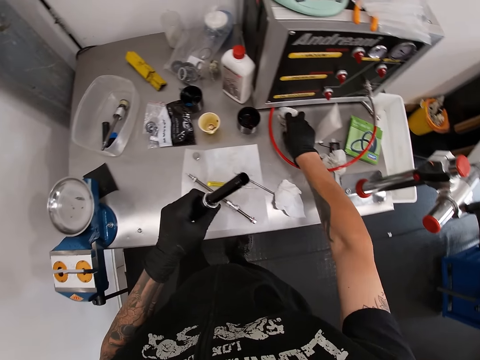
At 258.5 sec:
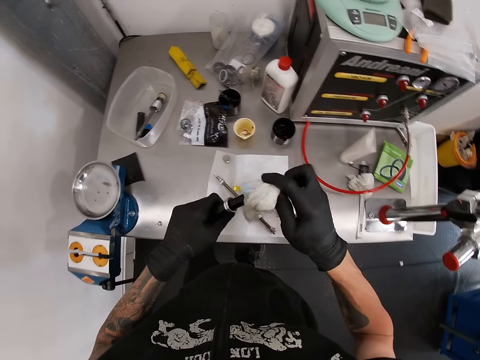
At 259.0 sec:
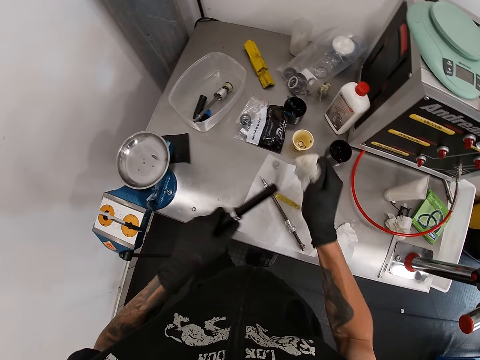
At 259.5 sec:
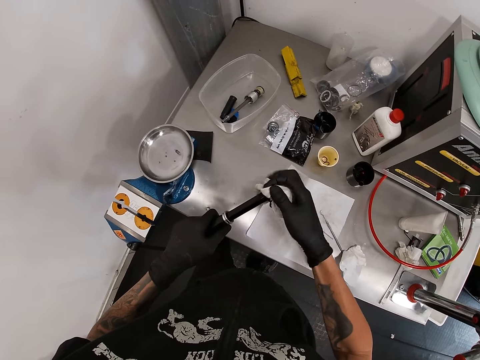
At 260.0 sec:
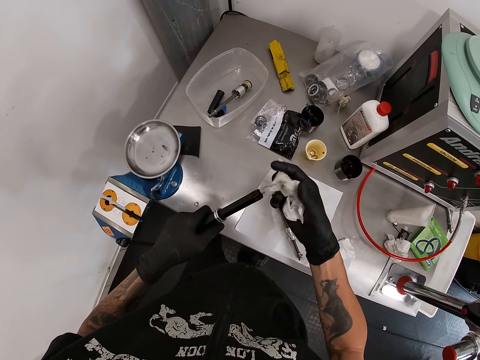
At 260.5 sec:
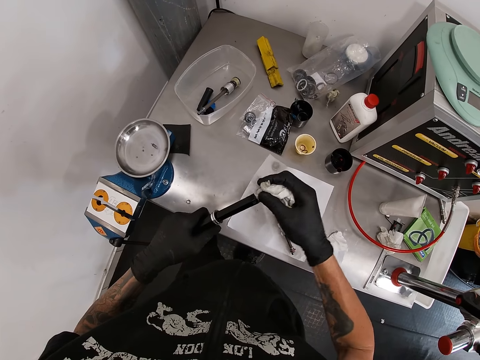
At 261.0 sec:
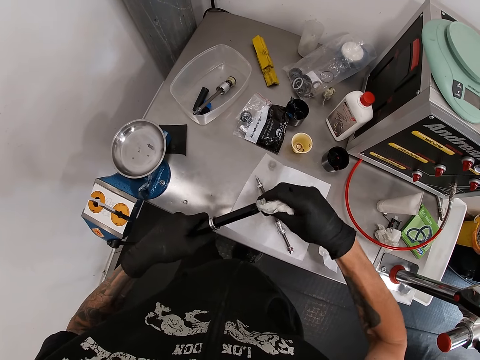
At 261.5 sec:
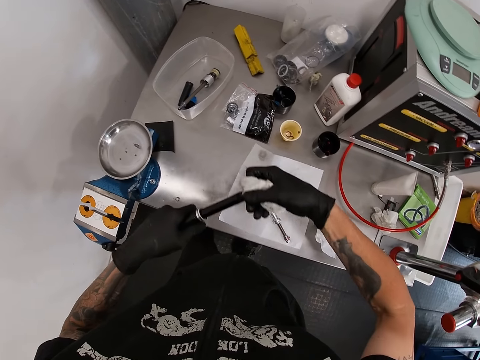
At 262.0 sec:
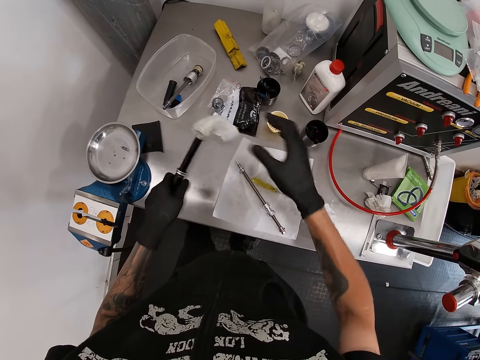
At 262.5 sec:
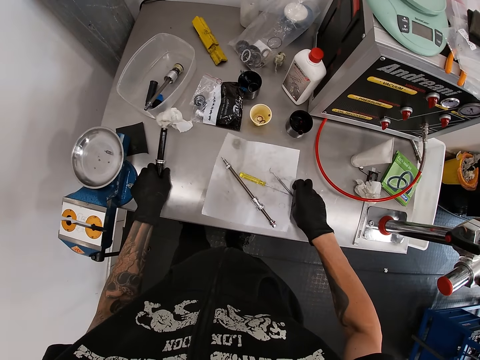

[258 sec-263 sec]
The camera wearer picks up the tissue paper from the work bench with his right hand. He cleans the metal tube or torch with the tissue in his right hand. He puts the tissue paper in the torch. He drops the metal tube with the tissue in it on the work bench with his left hand.

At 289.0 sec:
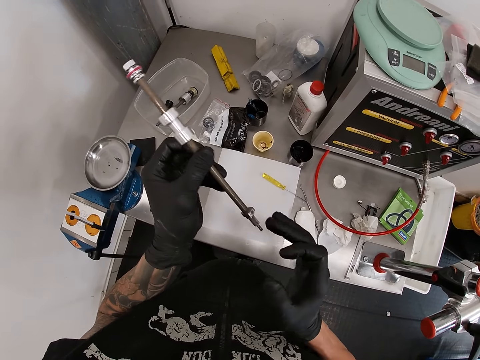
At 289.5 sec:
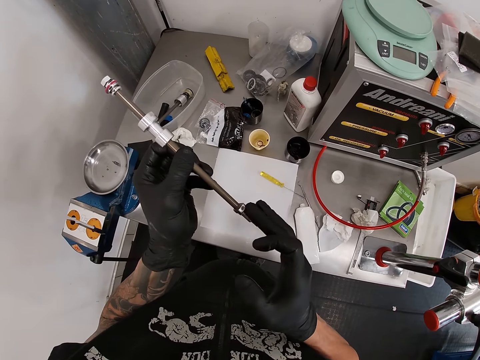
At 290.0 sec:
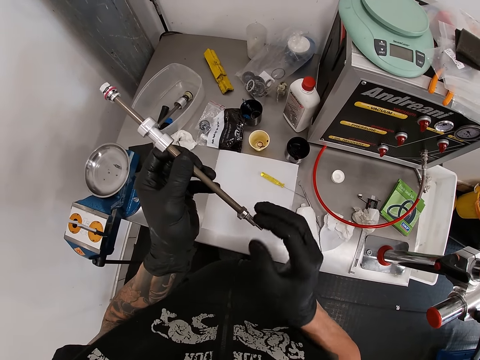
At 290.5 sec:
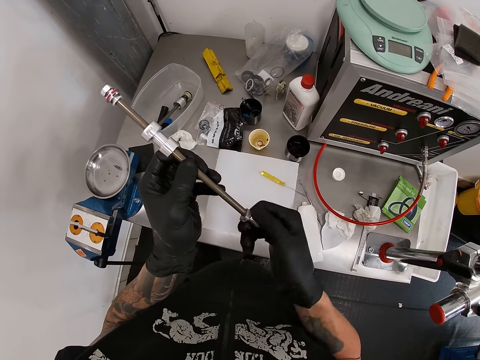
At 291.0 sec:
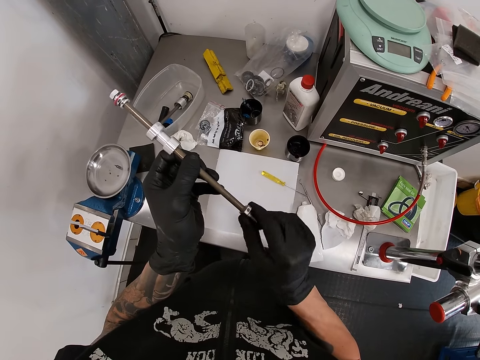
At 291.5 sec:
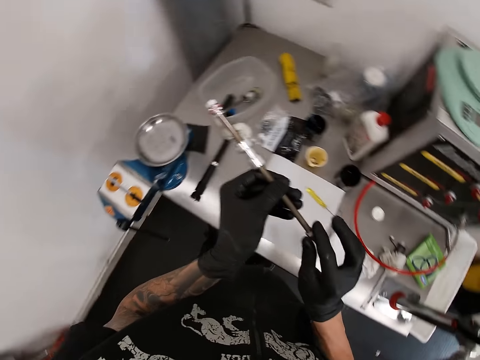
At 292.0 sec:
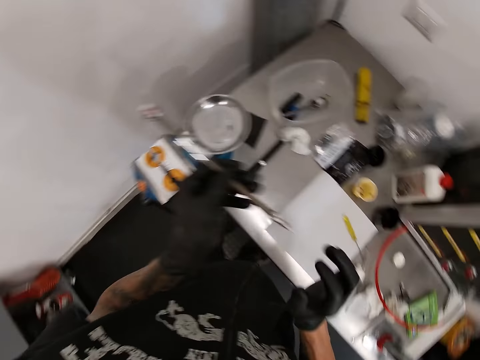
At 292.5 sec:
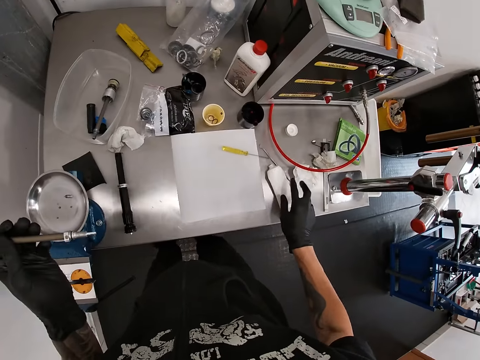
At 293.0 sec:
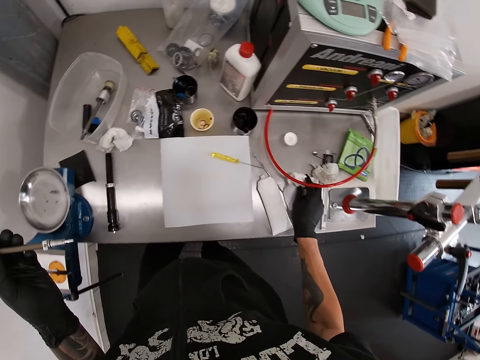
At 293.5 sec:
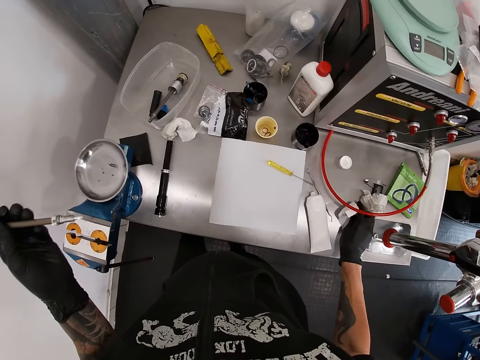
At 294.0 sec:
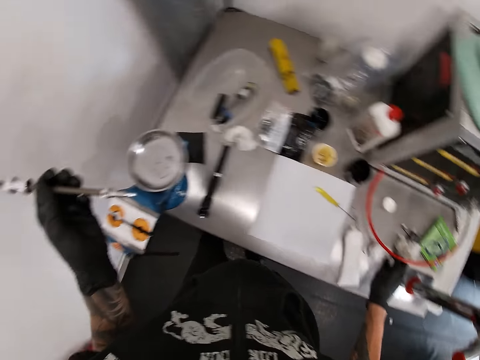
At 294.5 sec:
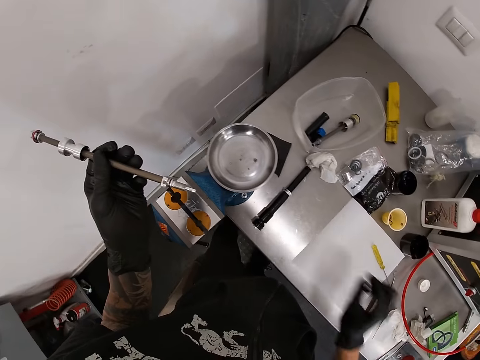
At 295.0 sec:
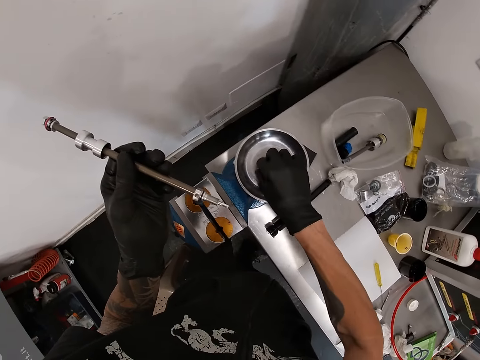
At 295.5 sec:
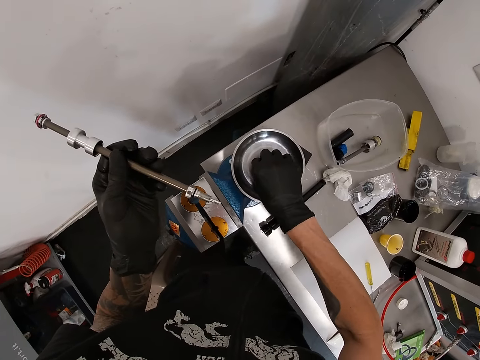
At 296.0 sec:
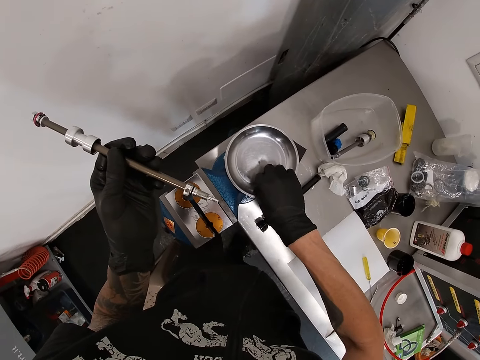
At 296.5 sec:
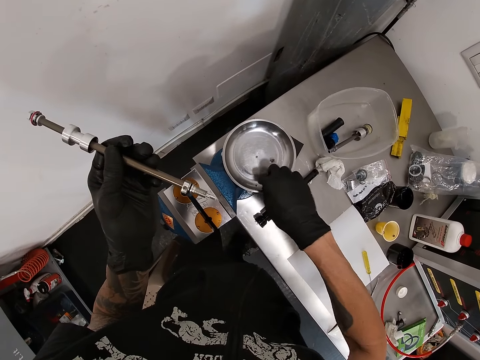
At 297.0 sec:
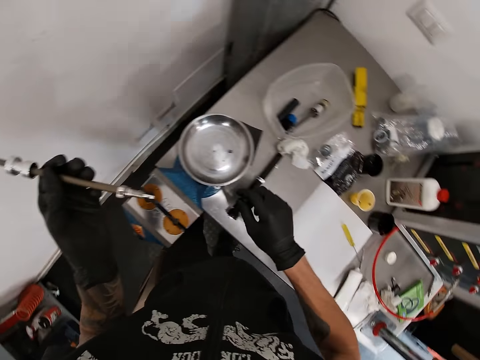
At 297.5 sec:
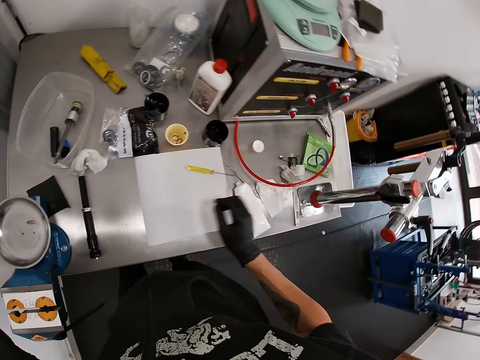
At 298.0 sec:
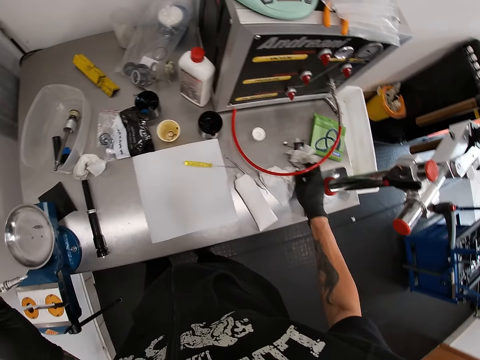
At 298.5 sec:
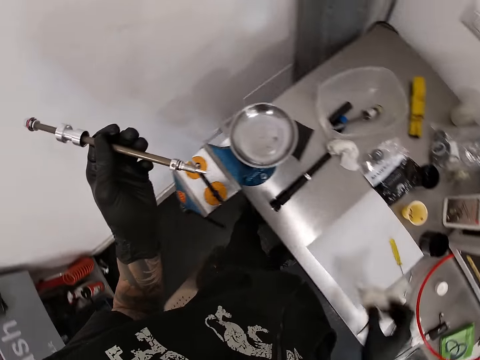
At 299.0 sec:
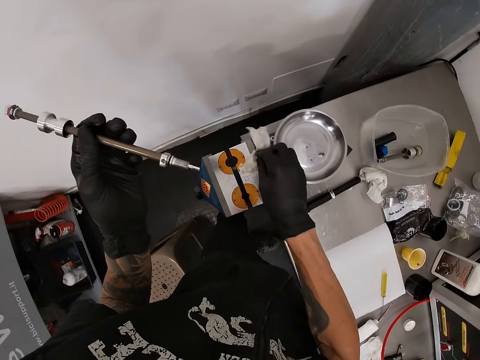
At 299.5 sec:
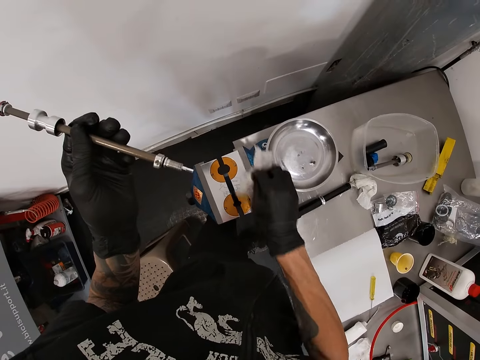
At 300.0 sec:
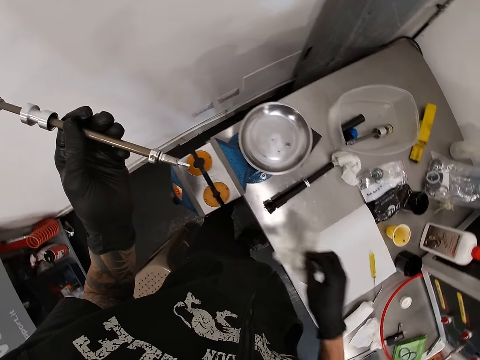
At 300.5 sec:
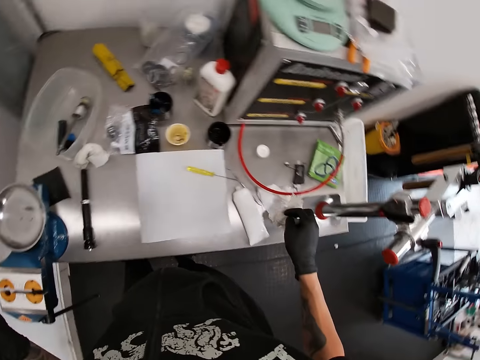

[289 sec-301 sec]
The camera wearer rubs anti-seize lube on the body part of the suspension shock pump with his right hand. He rubs a piece of toilet paper on the table with his right hand. He wipes the hand on the serviette. He picks up a screw with his right hand from a plate. He moves the metal on the plate. He leaves the screw with his right hand from the plate. He picks up a tissue with his right hand from the table. He cleans a weighing balance with the tissue in his right hand. He wipes the table.

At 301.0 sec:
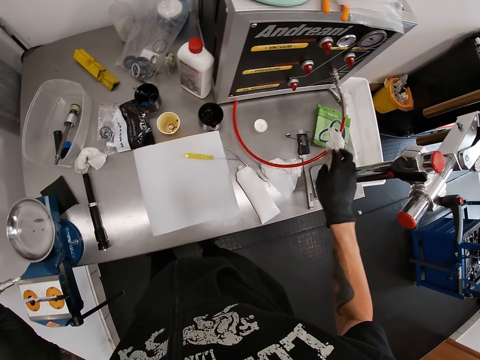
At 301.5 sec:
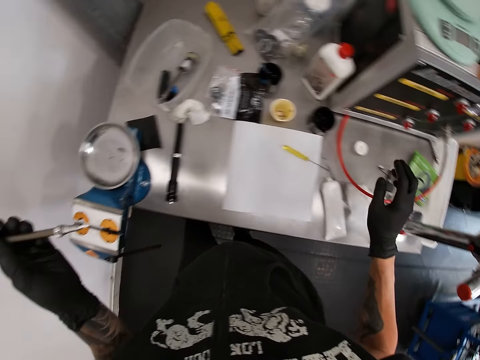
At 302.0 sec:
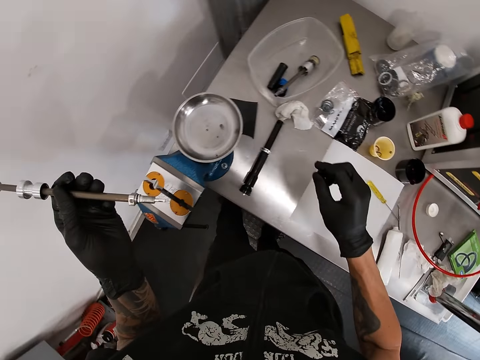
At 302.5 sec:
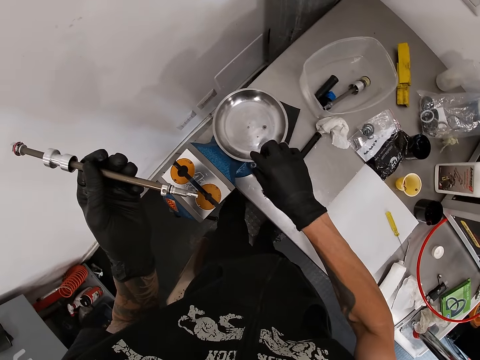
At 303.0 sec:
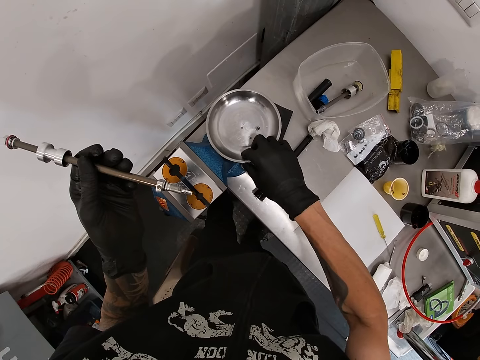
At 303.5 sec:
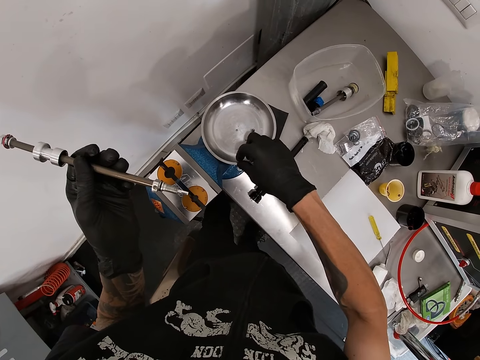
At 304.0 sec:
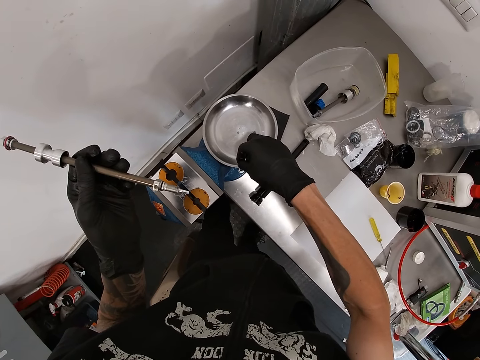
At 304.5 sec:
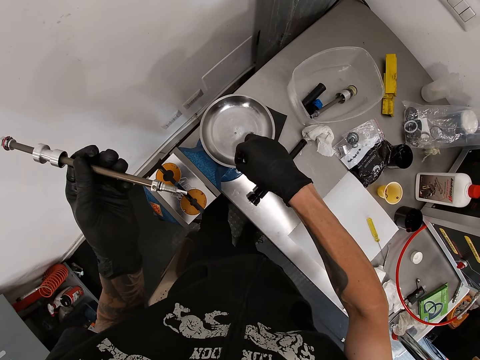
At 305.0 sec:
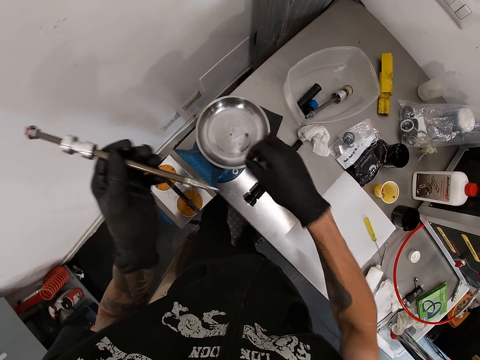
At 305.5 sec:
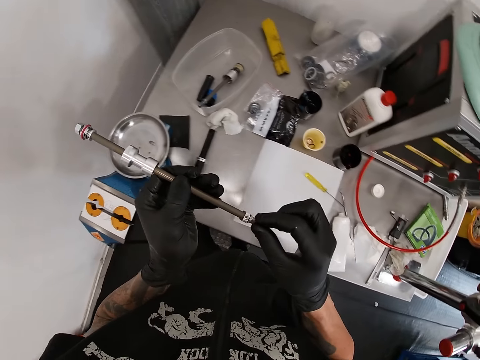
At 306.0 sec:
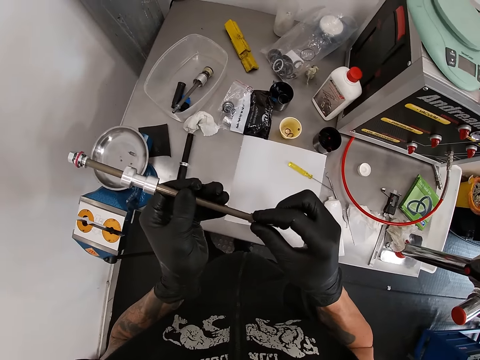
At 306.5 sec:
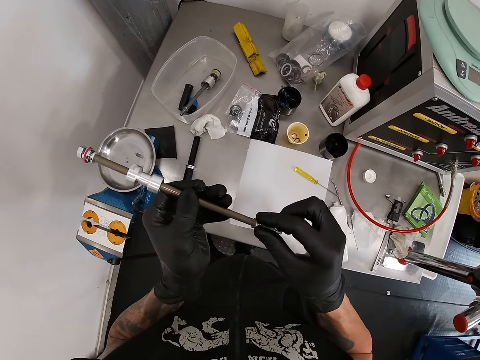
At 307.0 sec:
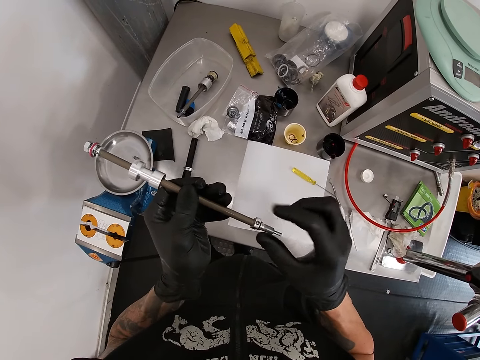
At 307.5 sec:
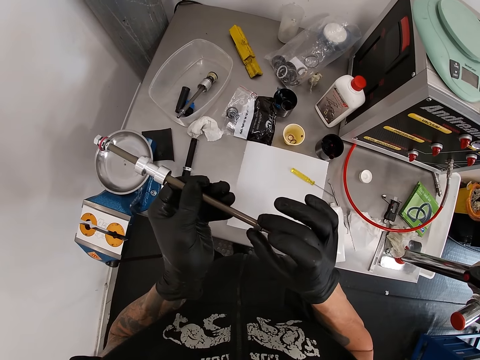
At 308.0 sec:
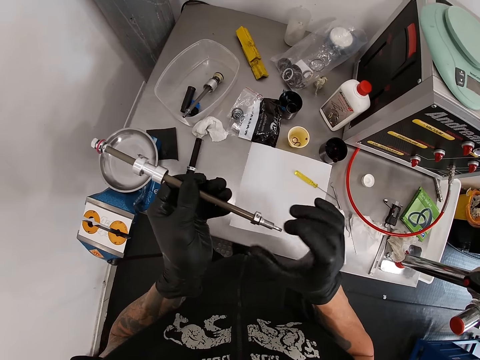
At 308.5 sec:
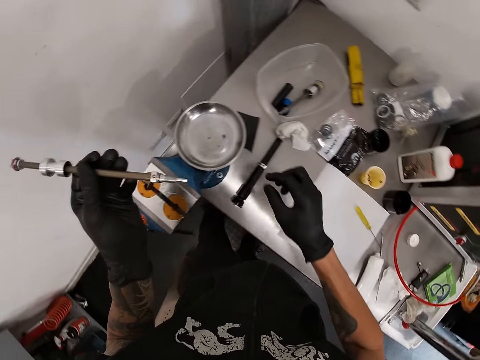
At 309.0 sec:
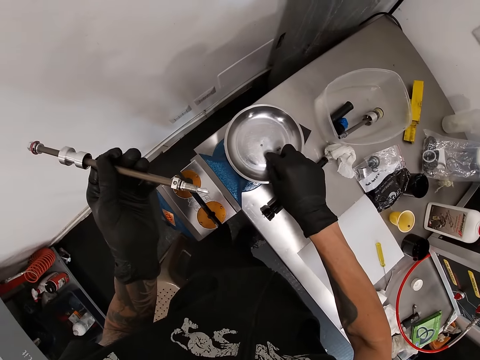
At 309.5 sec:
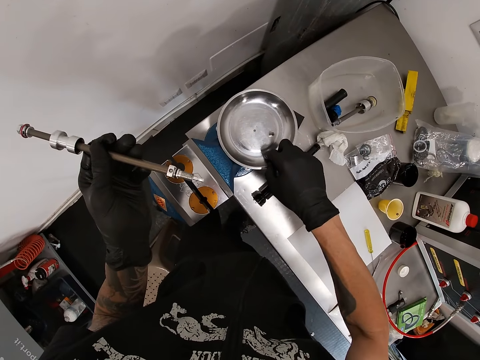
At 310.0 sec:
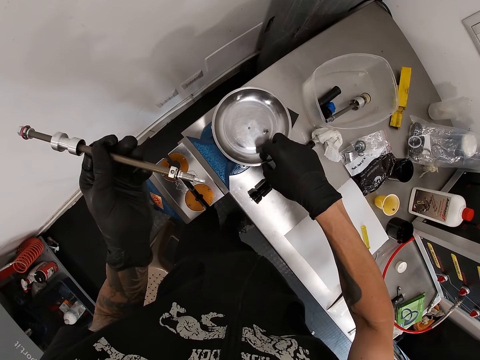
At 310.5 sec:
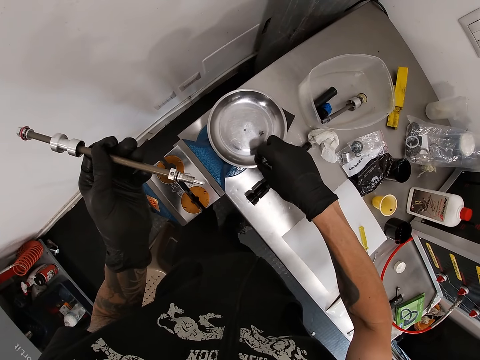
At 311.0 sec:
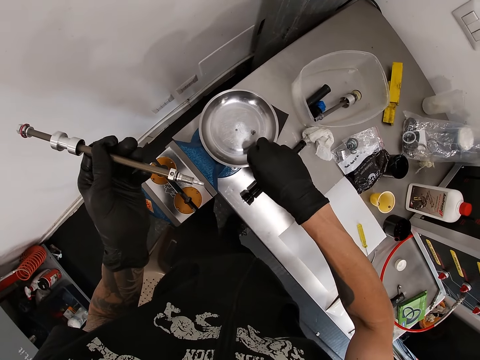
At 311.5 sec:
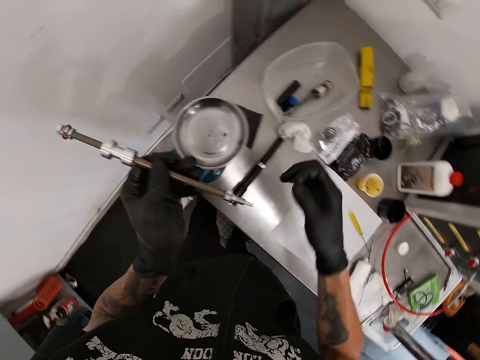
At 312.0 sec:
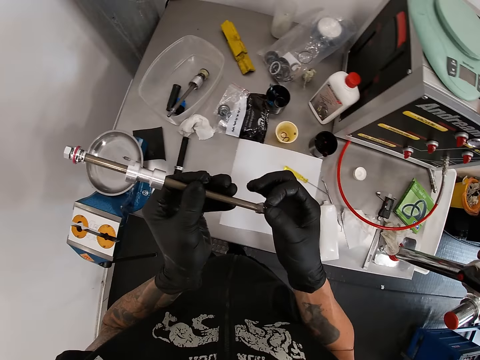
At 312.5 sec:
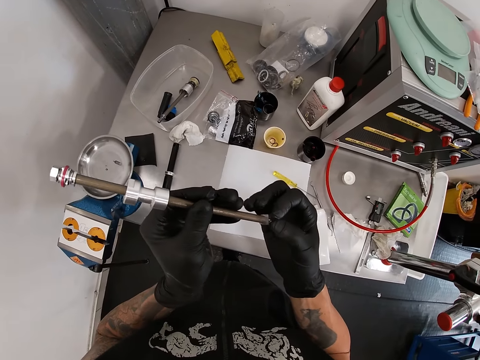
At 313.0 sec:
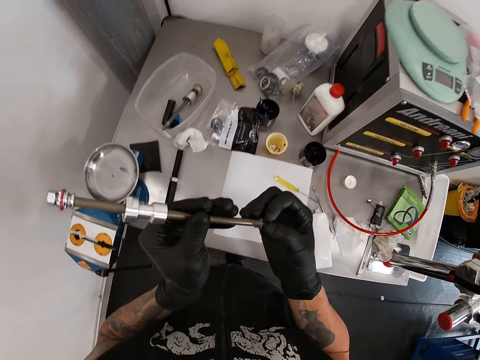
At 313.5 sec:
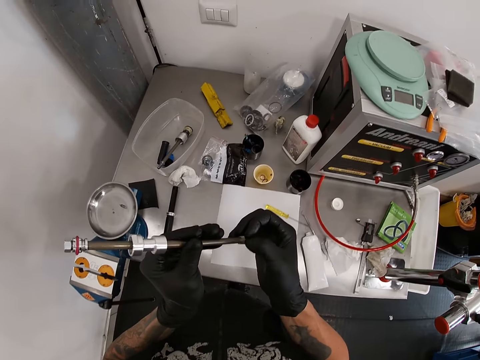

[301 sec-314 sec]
The camera wearer drops the tissue on the table with his right hand. He picks up the screw with his right hand from the plate. He puts the screw in the suspension shock pump with his right hand. He picks up the screw with his right hand from the plate. He puts the screw in the suspension shock pump with his right hand.
